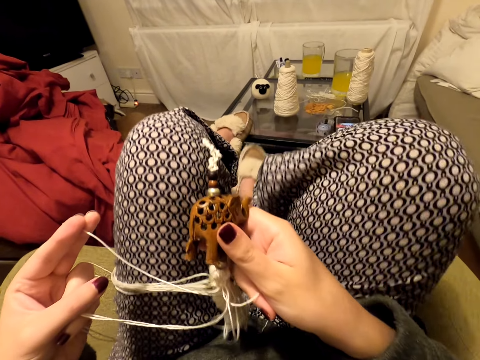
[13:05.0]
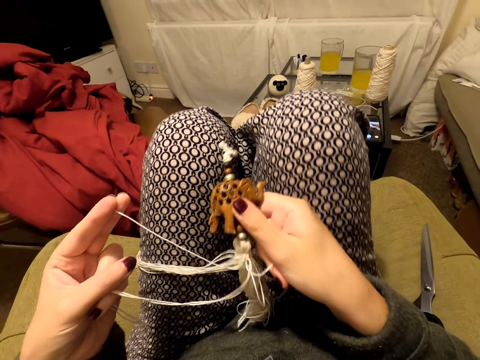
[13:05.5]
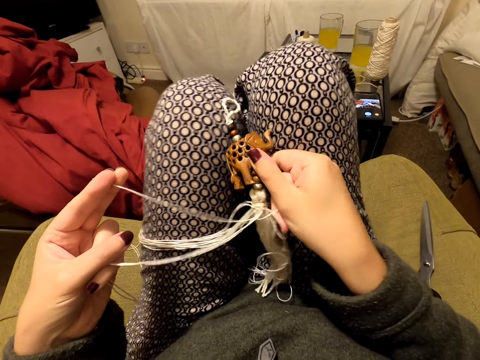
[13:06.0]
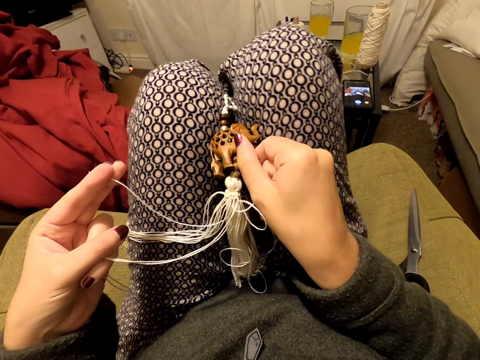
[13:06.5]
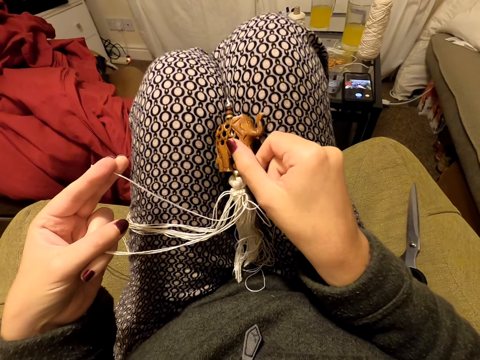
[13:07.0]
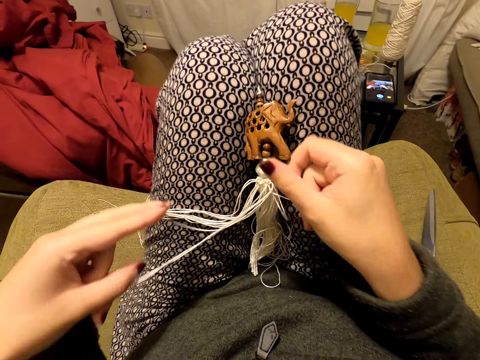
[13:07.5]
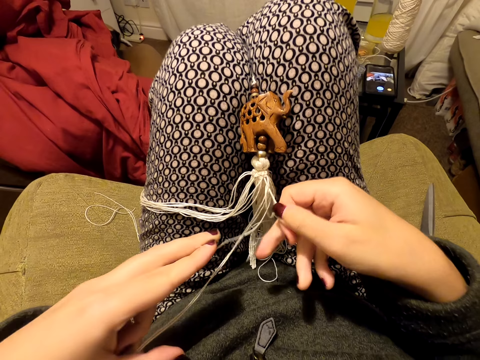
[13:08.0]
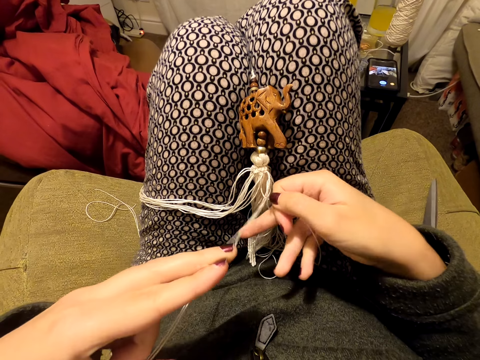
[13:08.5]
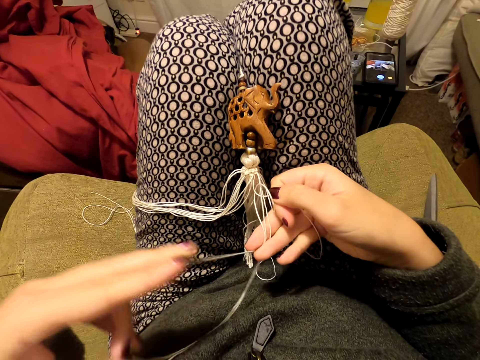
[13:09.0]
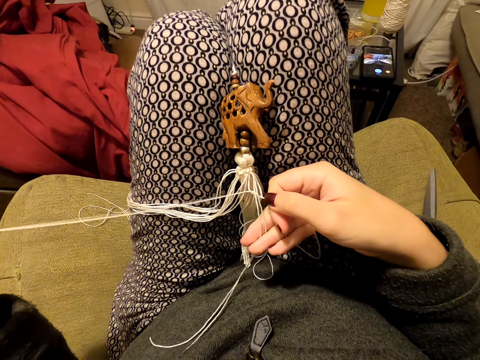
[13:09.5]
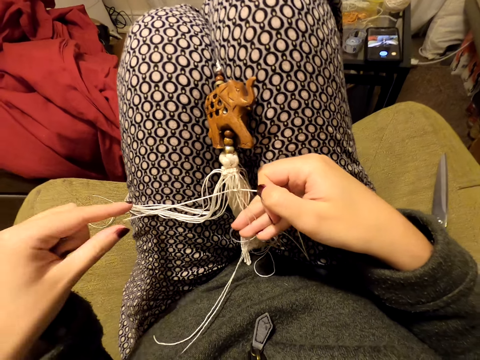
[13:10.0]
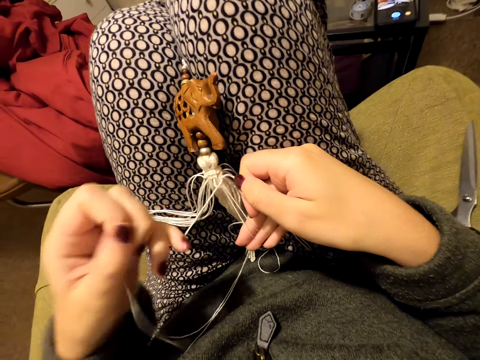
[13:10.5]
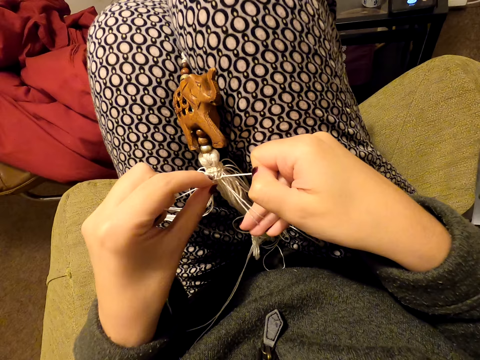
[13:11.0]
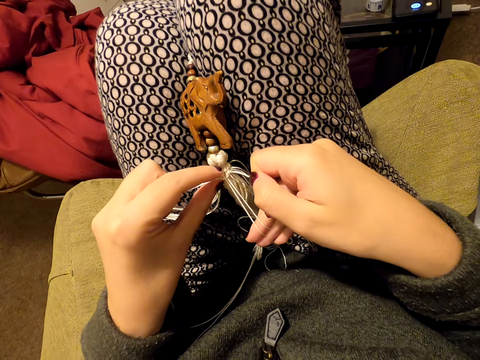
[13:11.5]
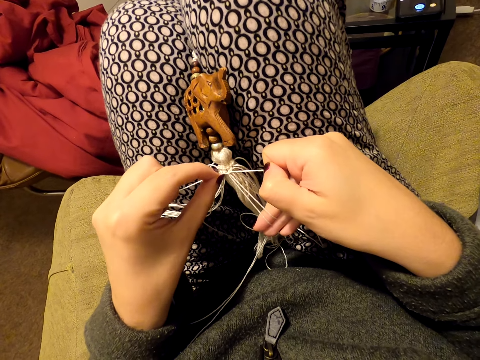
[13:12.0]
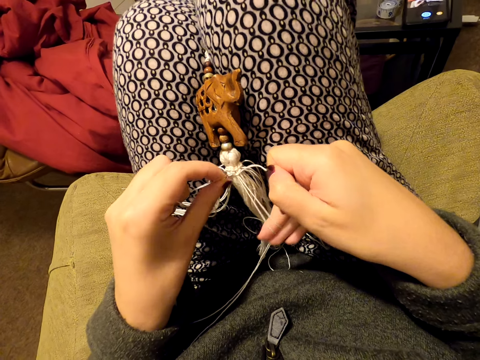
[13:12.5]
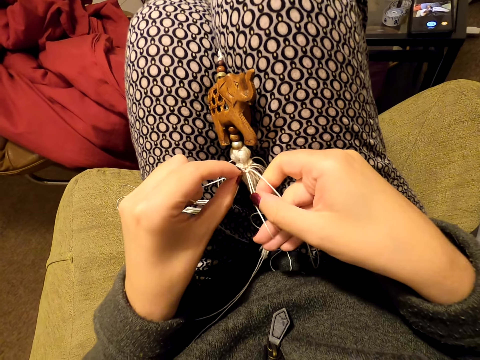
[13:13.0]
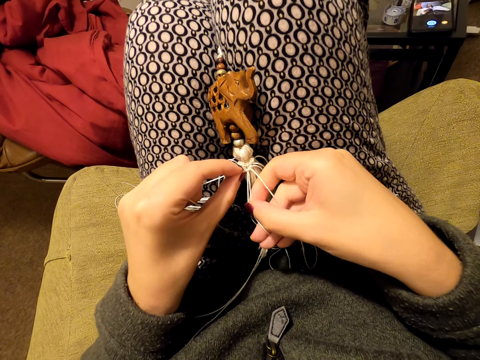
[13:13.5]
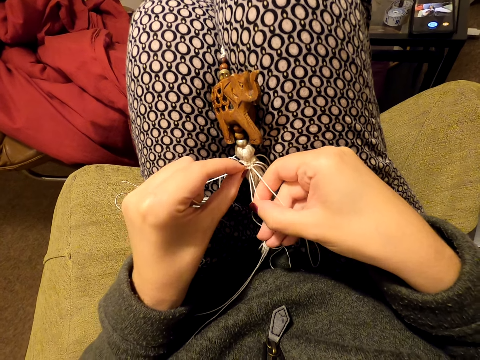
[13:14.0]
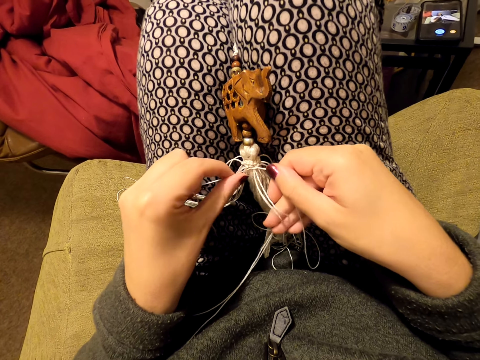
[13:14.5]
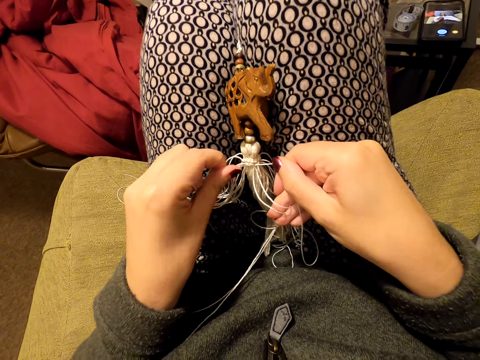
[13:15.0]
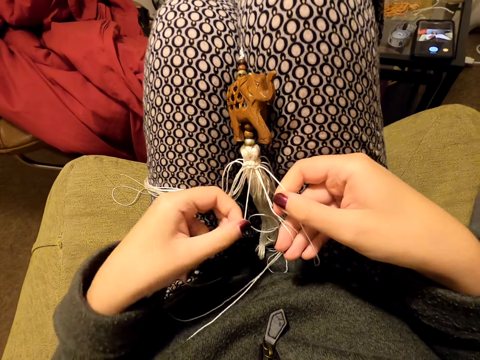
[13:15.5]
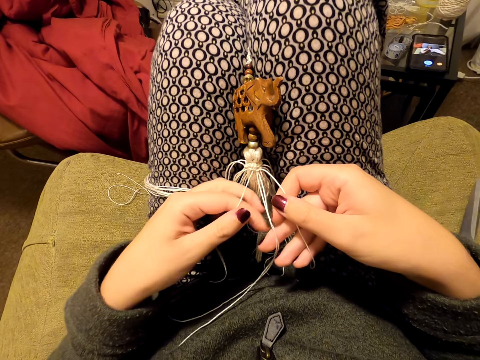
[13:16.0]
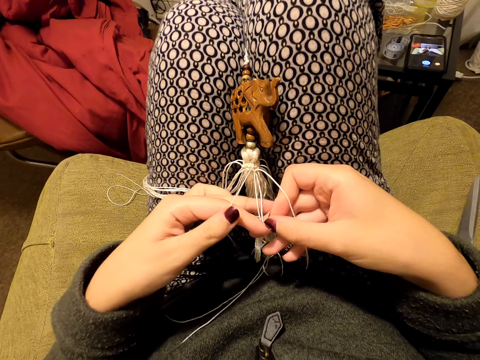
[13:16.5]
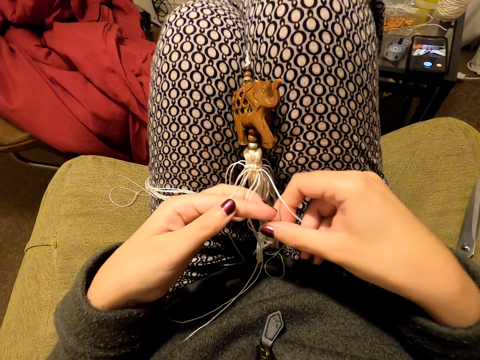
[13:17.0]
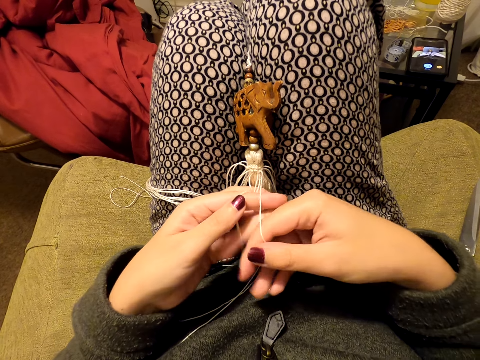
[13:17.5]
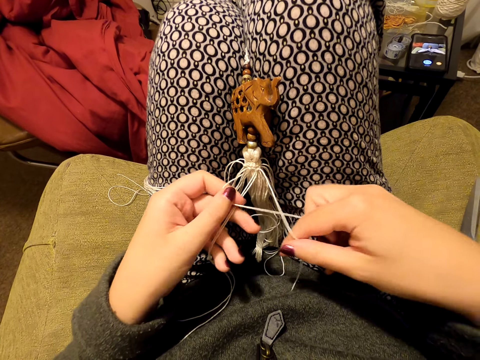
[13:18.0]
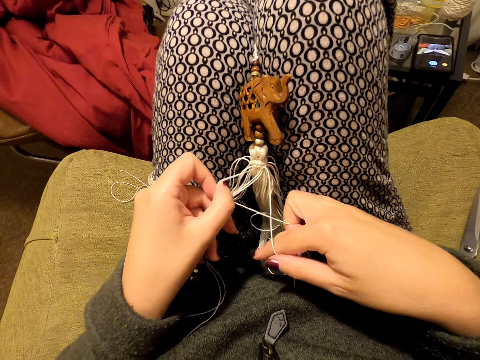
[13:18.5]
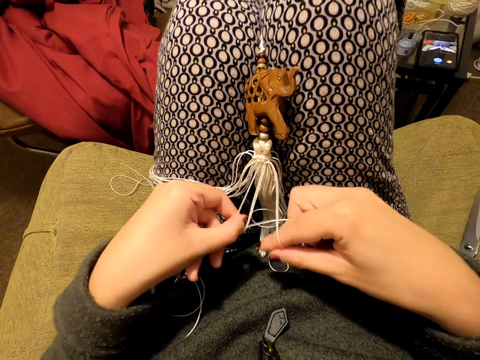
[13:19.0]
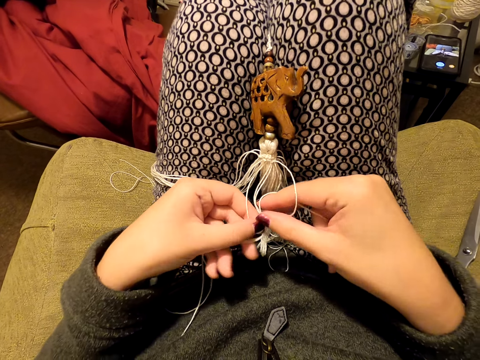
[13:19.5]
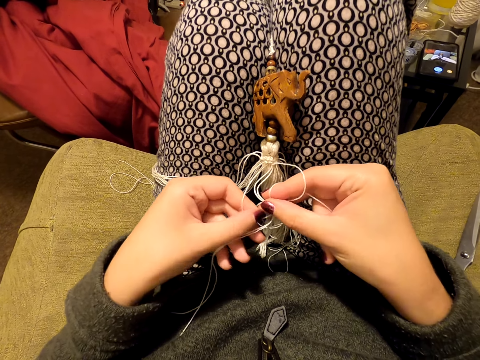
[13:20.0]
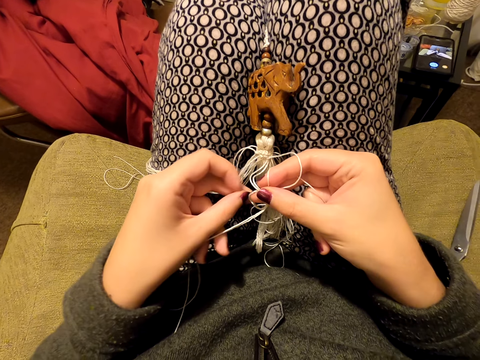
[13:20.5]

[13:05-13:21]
The camera wearer steps on the table. She puts the tassel decoration between her thighs. She pulls the thread. She knits the tassel decoration with both hands. She pulls the thread. She tightens the knot. She knits the tassel decoration with both hands.

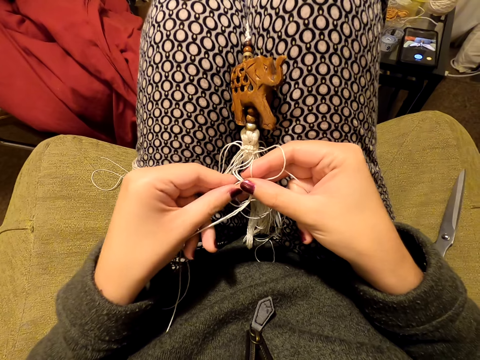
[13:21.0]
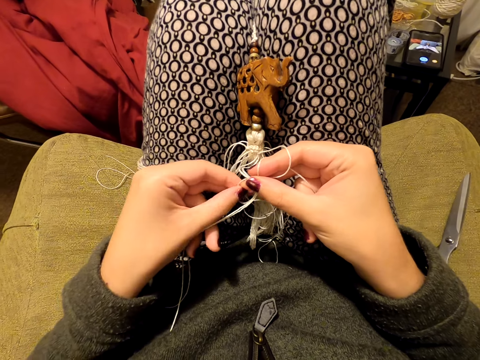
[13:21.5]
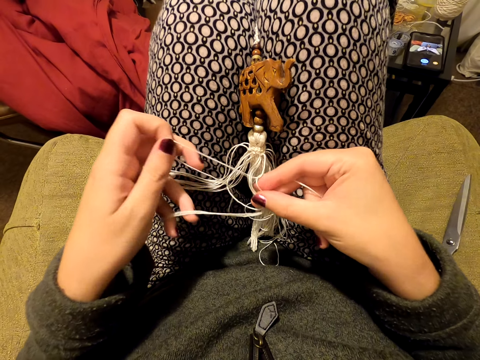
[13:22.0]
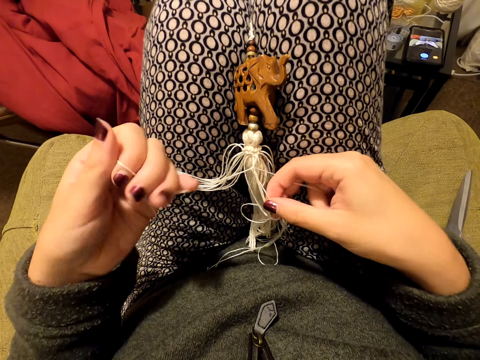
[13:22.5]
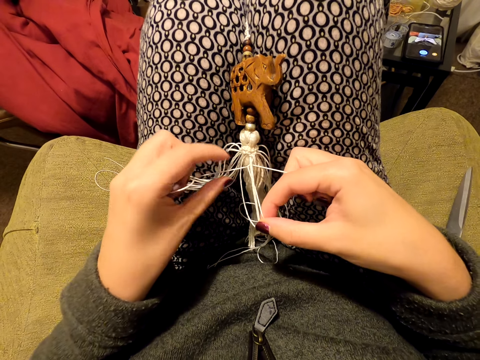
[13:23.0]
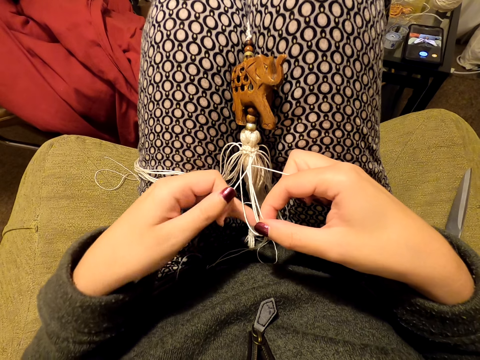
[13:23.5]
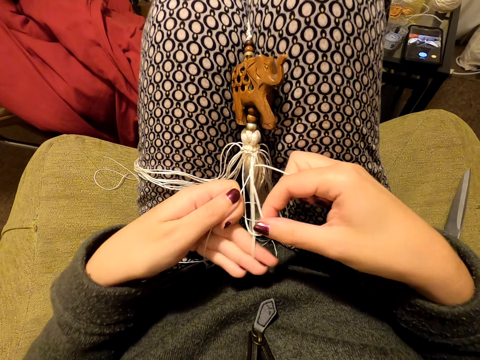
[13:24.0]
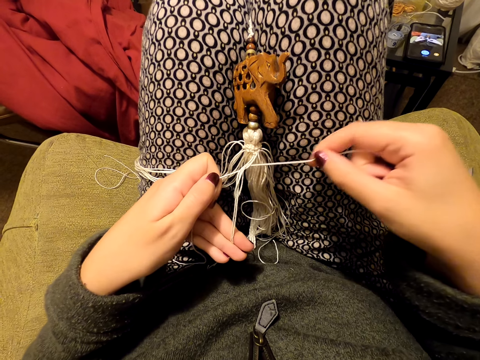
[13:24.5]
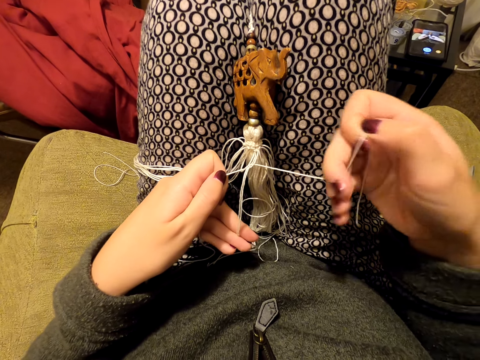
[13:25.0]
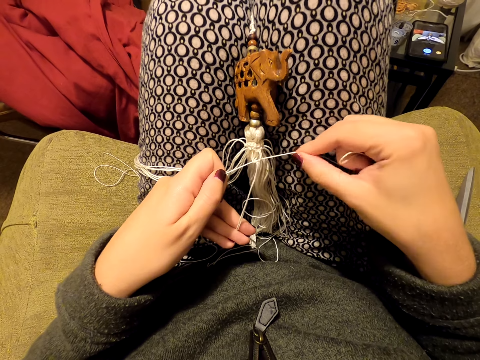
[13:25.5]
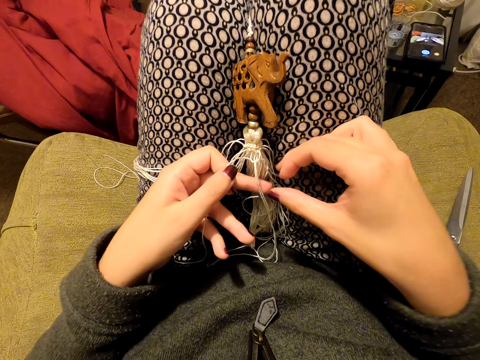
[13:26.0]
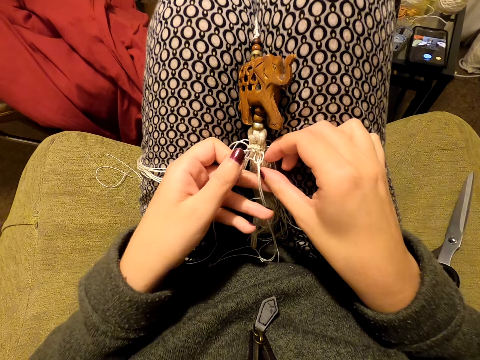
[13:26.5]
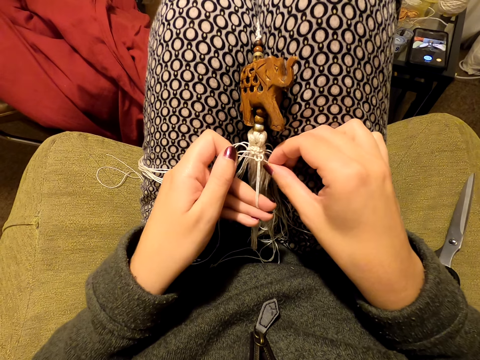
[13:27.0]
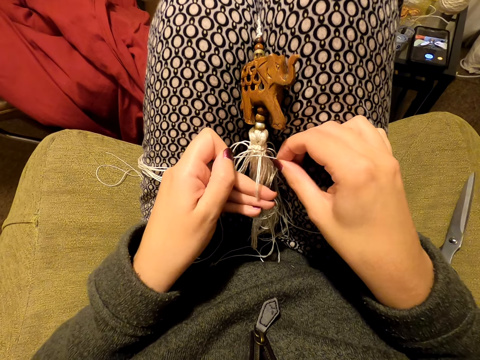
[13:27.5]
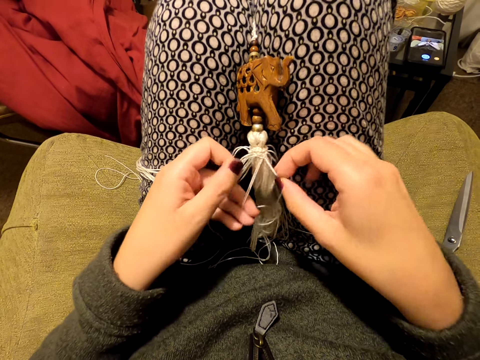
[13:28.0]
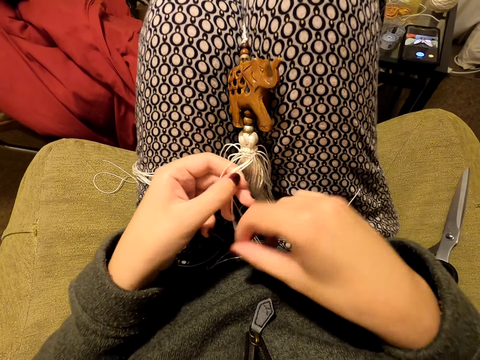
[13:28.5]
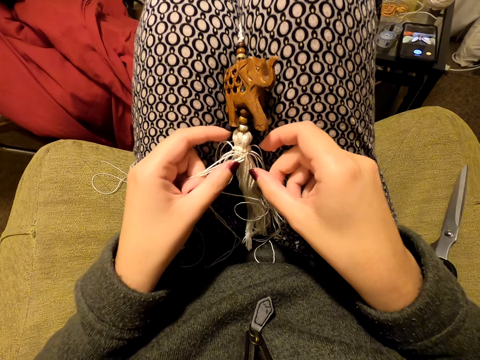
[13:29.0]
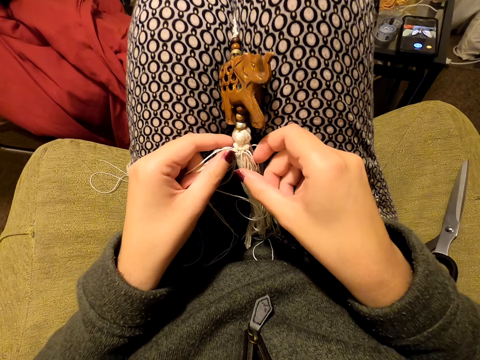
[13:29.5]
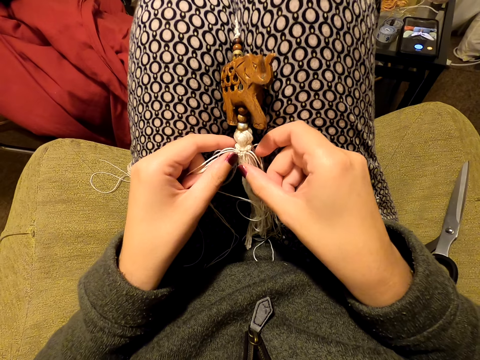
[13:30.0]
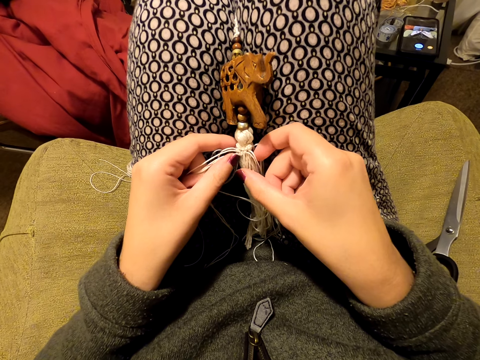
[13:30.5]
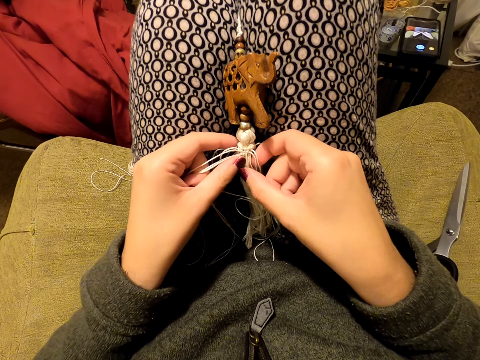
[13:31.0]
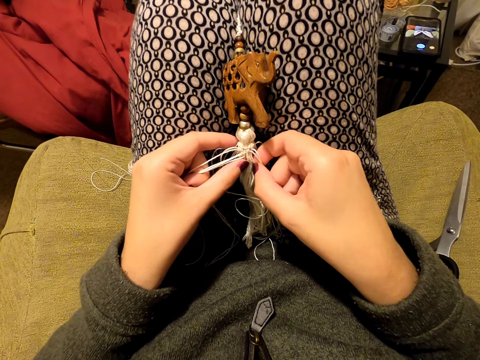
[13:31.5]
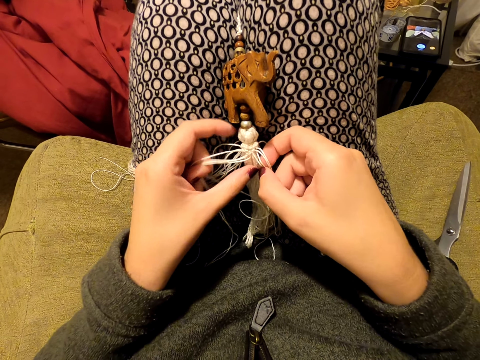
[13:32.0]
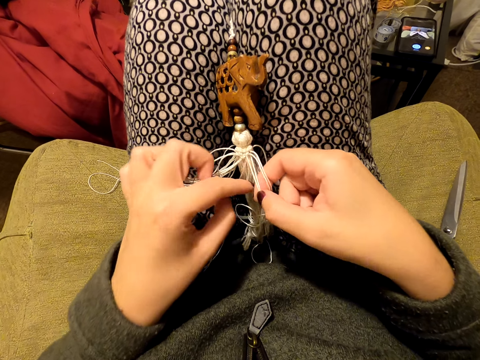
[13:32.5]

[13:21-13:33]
The camera wearer pulls the thread. They tighten the knot. They switch the thread to the other hand. They pick threads. They adjust something.
